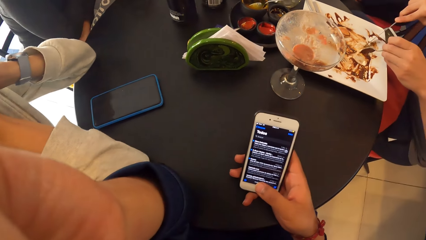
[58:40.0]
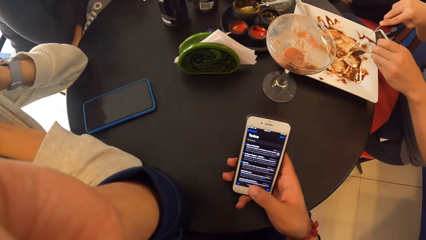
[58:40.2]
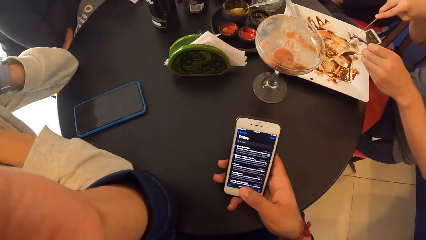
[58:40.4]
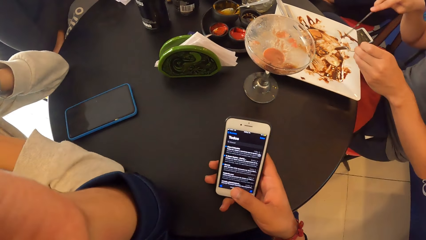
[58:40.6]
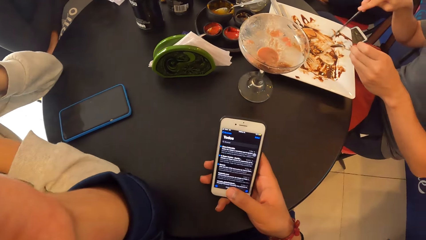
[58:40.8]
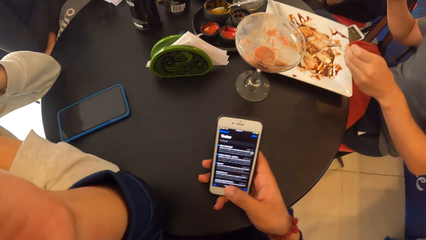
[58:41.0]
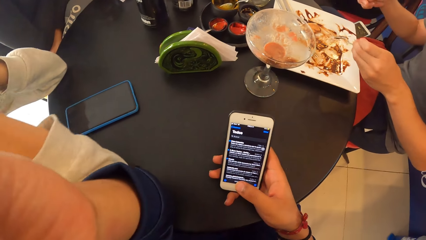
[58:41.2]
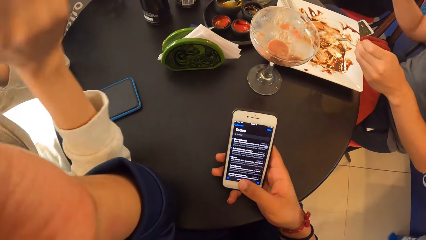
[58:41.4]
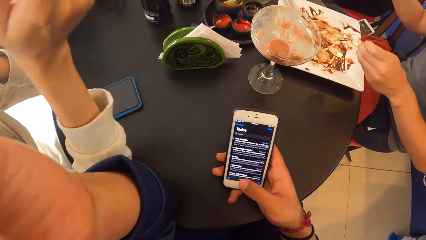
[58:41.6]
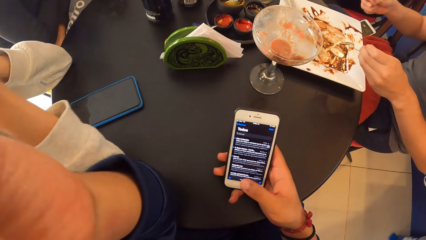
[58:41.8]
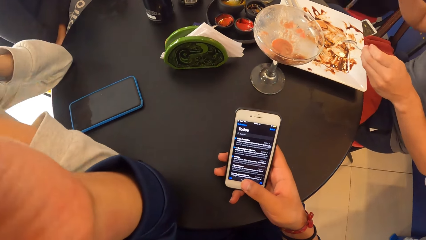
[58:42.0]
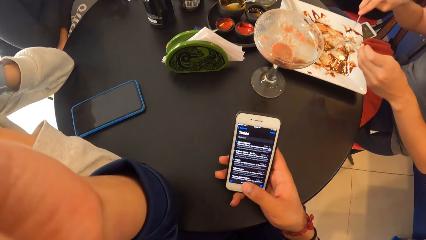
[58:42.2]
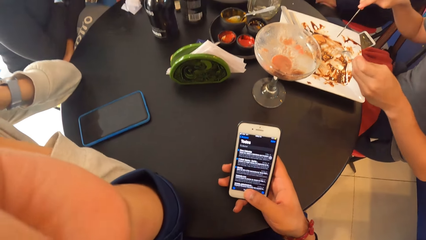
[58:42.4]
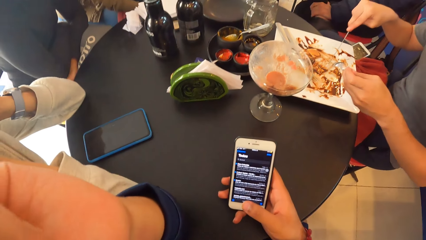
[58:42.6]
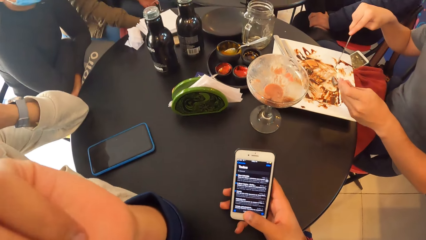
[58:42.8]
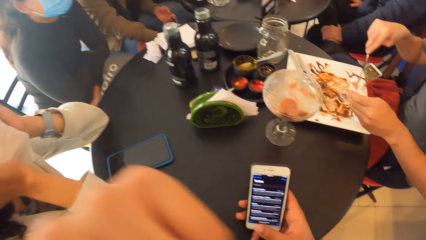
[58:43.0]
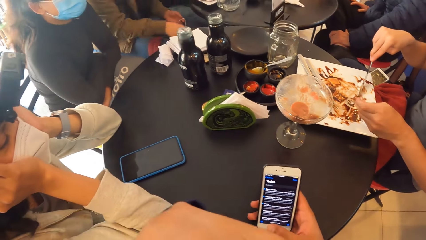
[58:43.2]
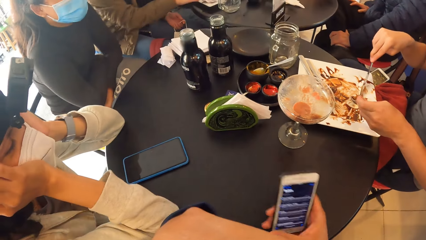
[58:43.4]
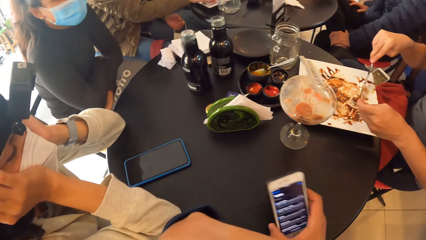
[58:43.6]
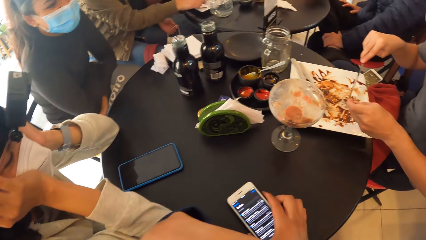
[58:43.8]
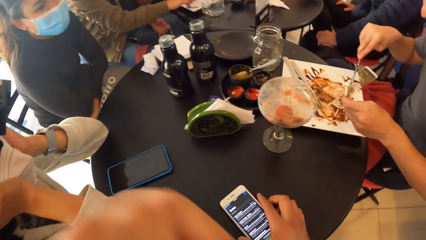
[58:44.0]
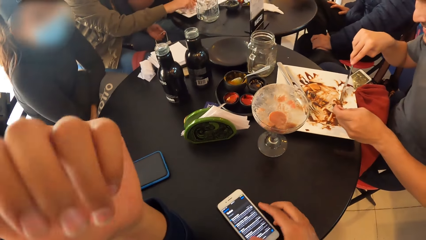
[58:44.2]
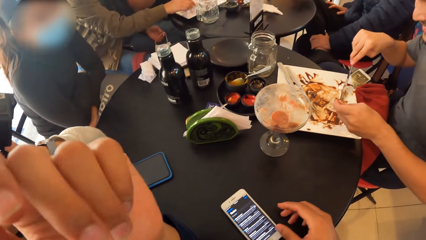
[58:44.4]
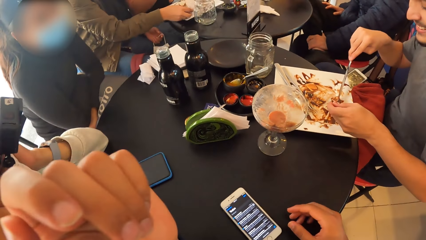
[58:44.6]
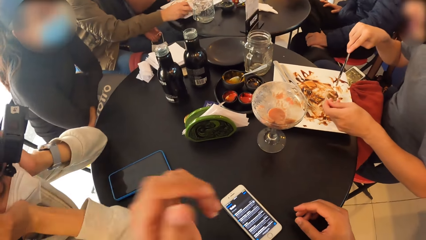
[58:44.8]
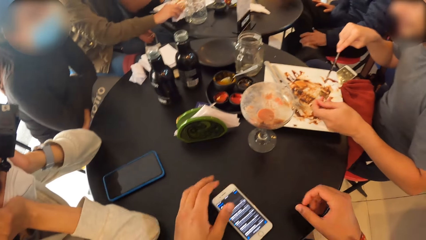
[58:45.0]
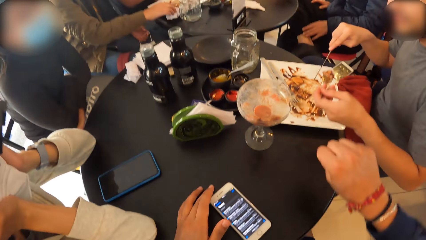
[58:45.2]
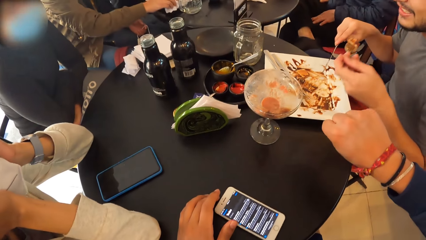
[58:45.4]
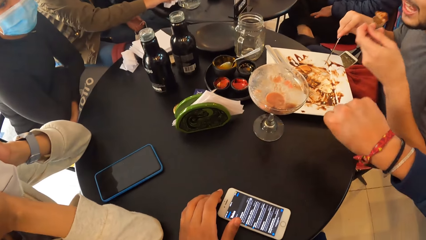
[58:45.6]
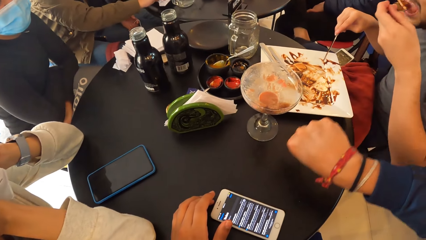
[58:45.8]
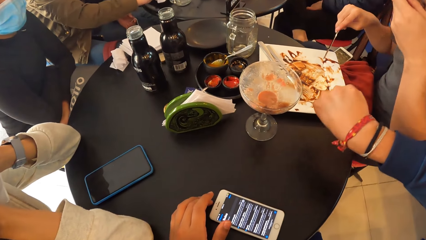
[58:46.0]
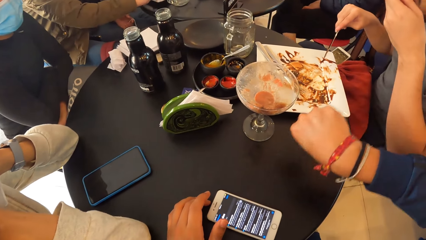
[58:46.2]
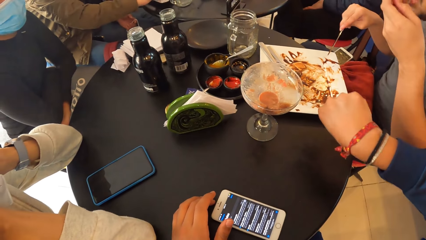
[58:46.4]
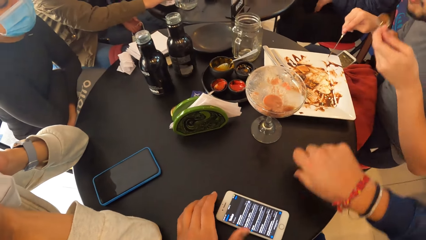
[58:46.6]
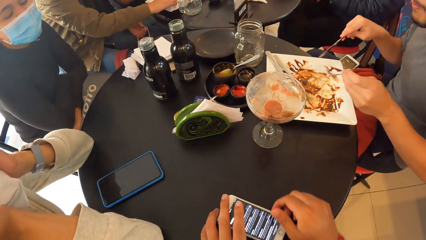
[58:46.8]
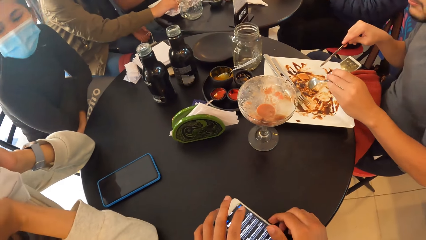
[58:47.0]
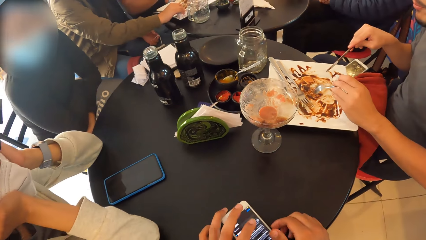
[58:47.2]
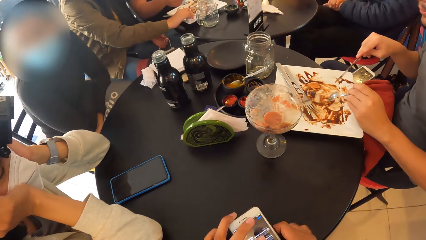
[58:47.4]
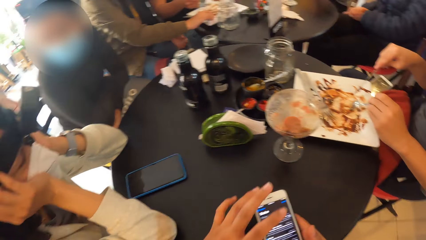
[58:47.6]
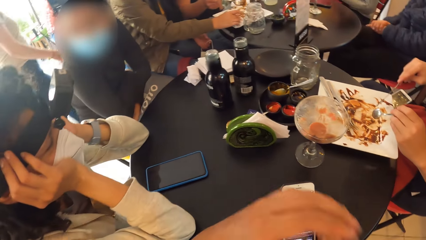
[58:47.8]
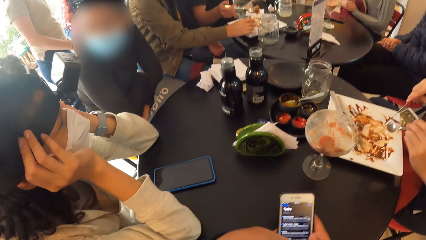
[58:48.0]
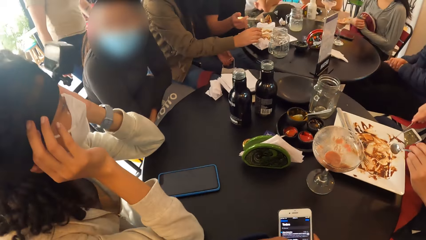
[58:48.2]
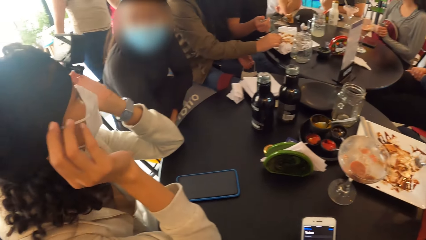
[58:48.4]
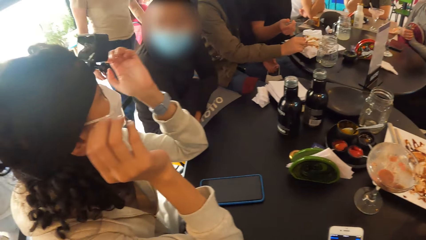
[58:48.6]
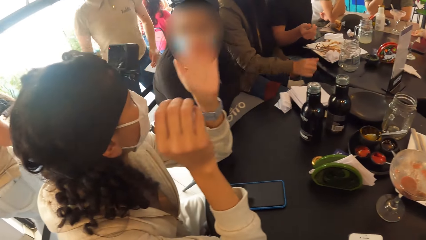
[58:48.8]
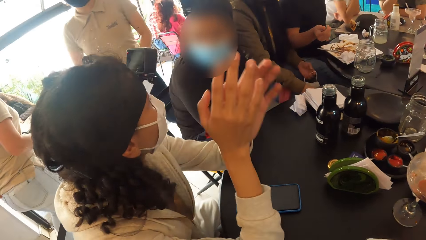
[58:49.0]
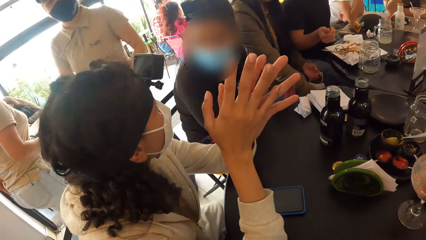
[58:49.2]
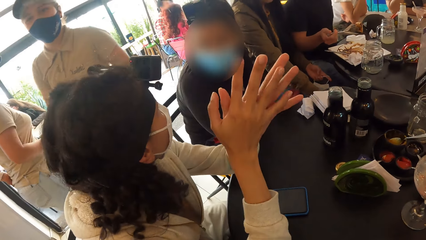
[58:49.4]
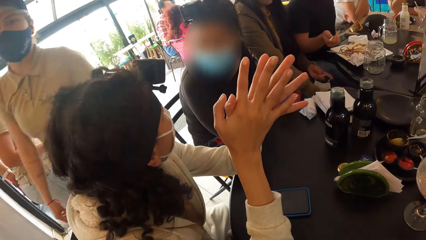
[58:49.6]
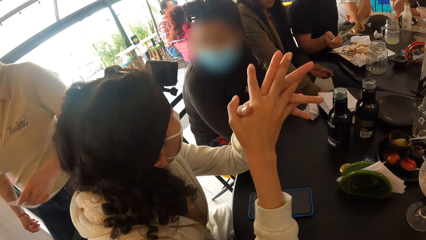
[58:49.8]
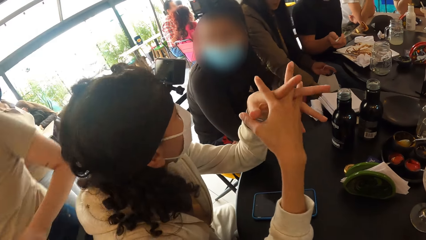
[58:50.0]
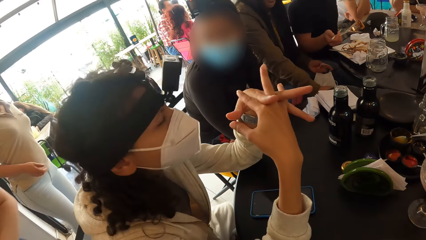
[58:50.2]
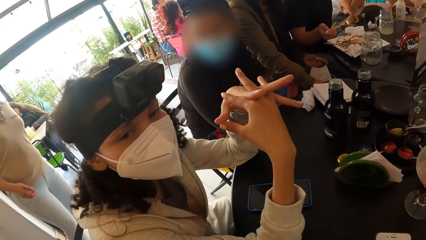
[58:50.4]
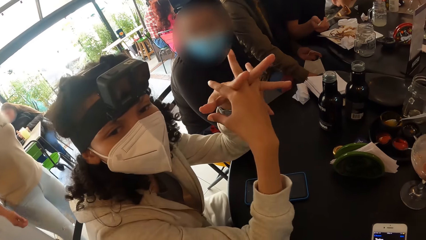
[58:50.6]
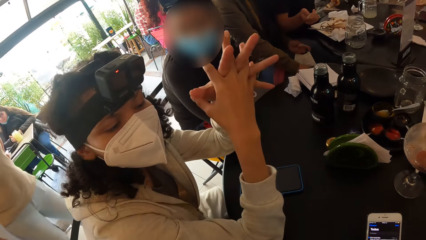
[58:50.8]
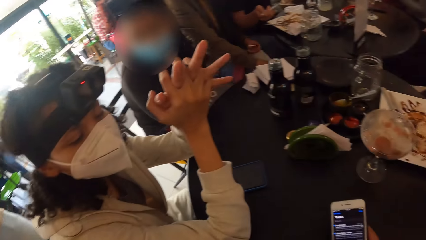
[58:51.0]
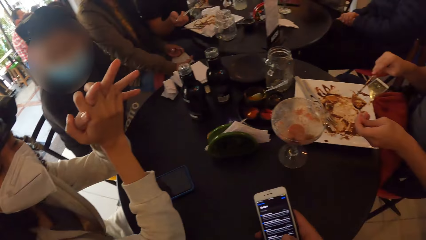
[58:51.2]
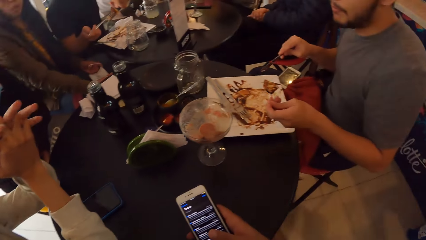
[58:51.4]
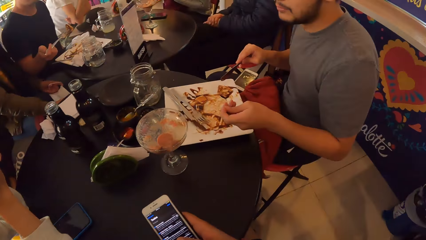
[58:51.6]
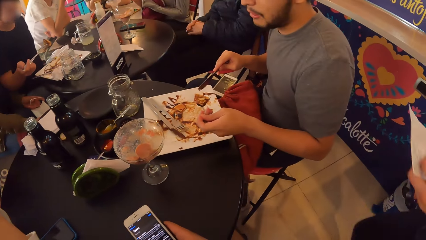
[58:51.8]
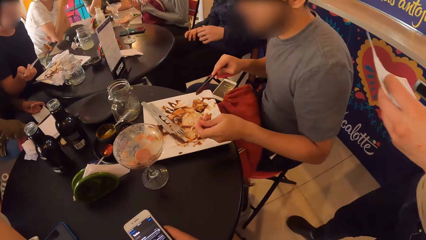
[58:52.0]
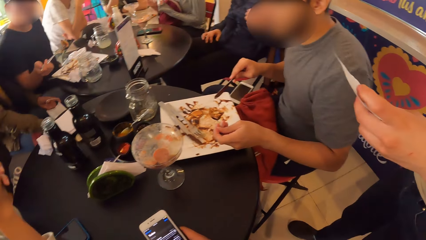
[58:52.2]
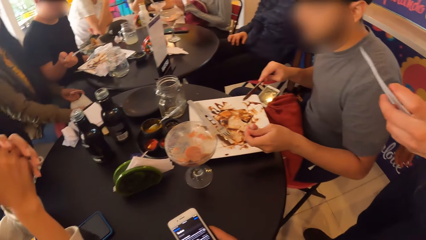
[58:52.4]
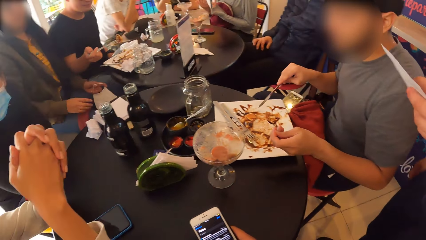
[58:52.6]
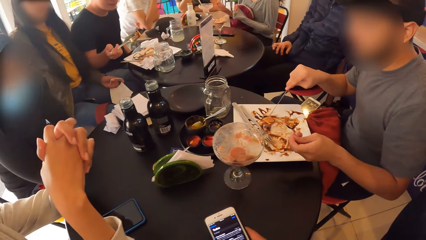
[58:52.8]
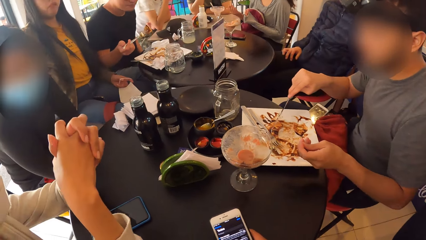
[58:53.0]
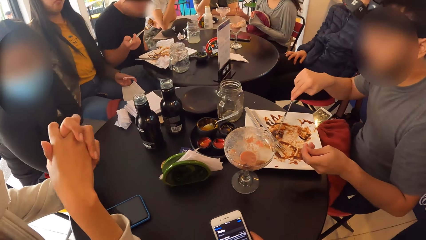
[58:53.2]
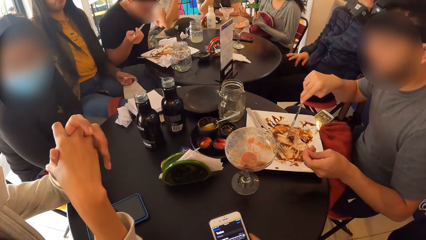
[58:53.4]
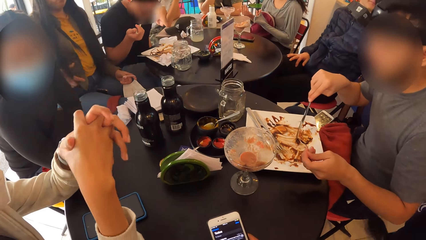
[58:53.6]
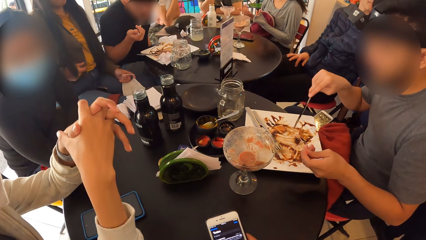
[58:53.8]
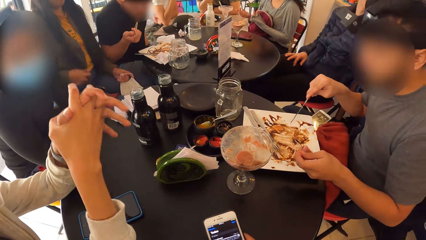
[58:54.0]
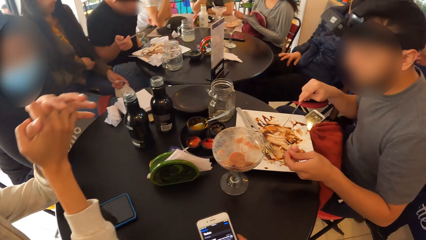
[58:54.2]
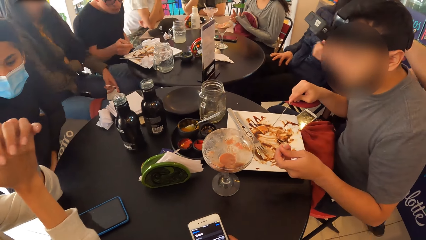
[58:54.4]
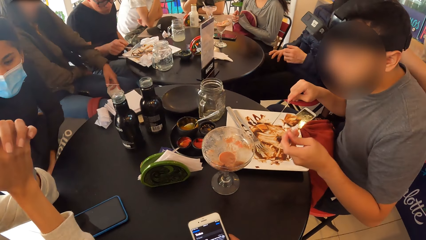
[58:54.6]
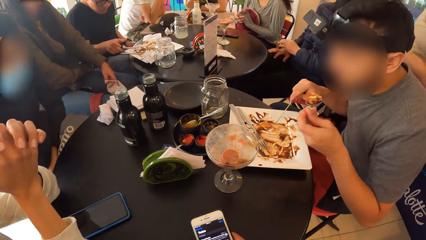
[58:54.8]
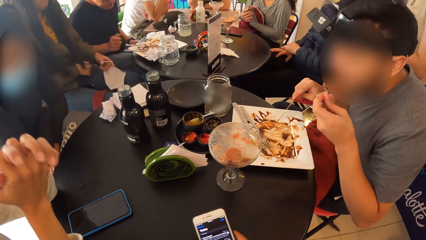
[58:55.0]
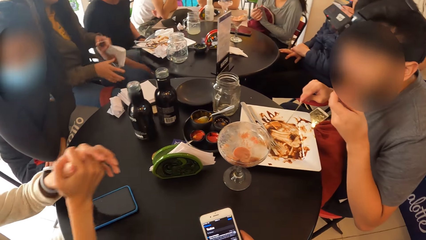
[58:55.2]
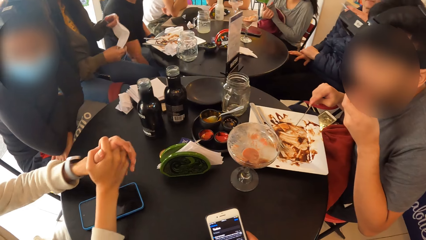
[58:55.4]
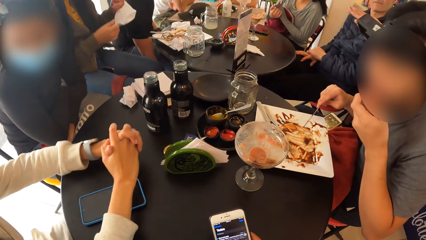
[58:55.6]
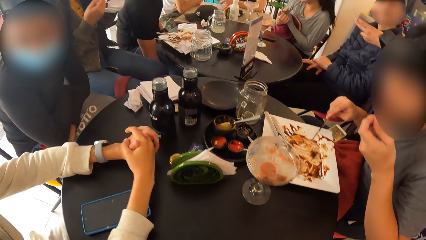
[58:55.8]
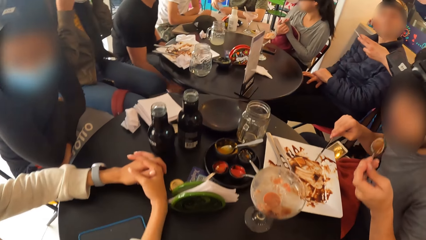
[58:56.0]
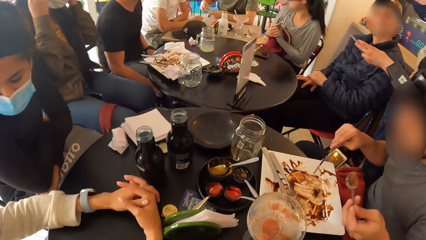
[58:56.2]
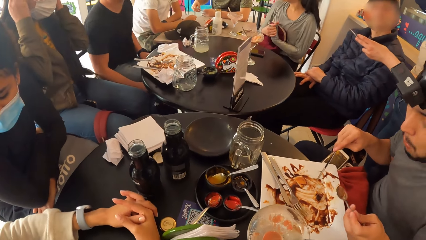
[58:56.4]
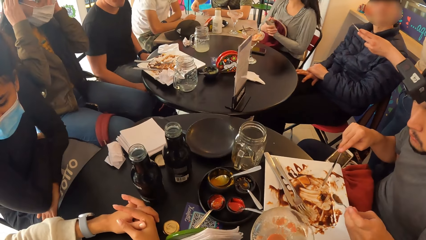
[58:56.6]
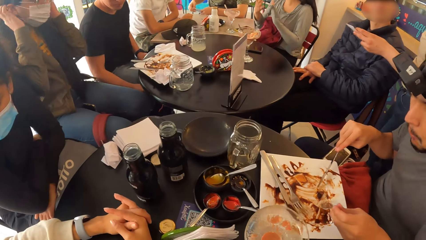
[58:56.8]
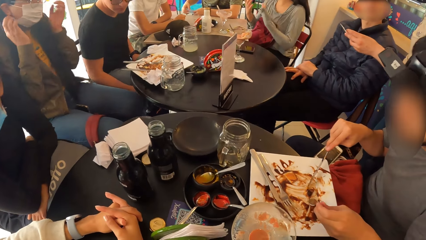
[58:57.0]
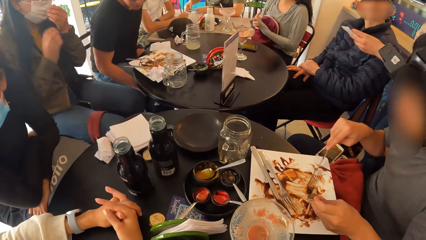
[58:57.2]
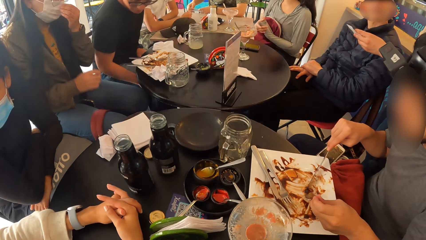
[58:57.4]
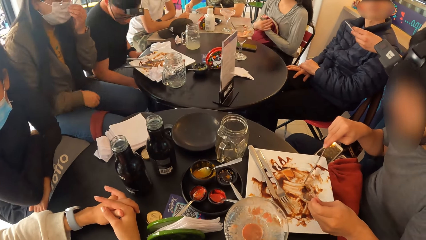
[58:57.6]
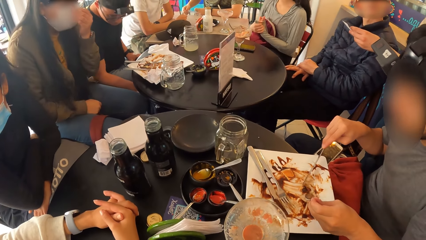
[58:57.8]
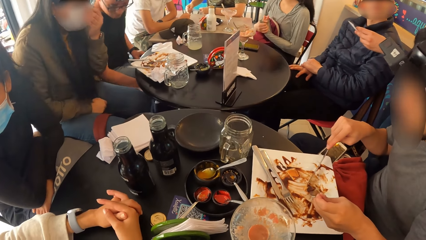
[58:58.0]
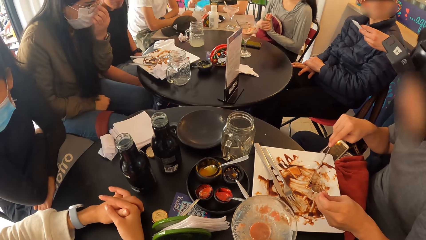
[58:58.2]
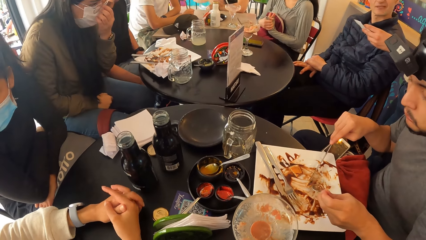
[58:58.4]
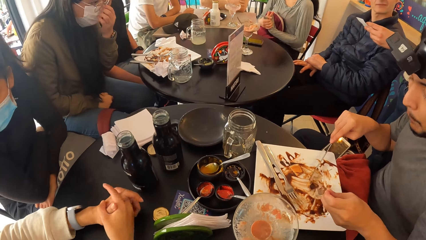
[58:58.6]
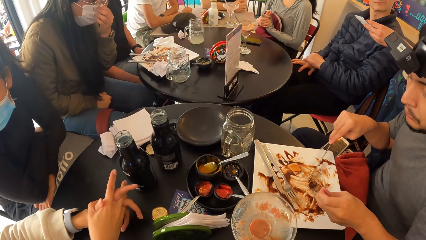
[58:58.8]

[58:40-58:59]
The camera wearer moves the phone on the table with his left hand. He hits his right hand with the left hand of a lady. He picks the phone from the table with both hands. He moves the phone on the table with his hands. A woman interacts with another woman. A man eats a fork of tacos from the plate with his right hand. The camera wearer puts his left hand in his mouth, holds the phone in his right hand, and scrolls the phone with his right hand. Another lady looks at the camera wearer. The camera wearer scrolls the phone with his right hand. A waiter interacts with another man. The first man drops the fork in the plate with his right hand. A third woman wears the face mask with both hands. The first man picks a backpack under the table with his right hand.
